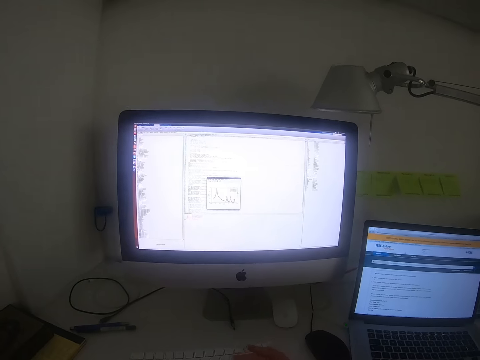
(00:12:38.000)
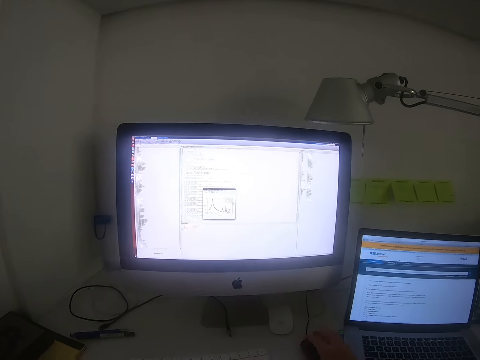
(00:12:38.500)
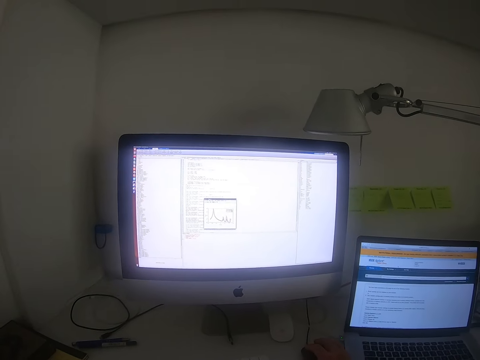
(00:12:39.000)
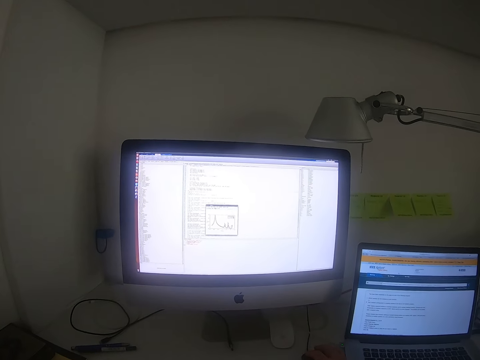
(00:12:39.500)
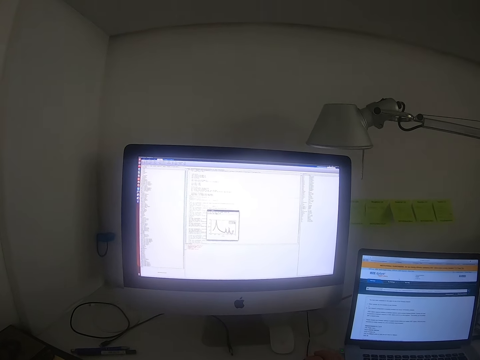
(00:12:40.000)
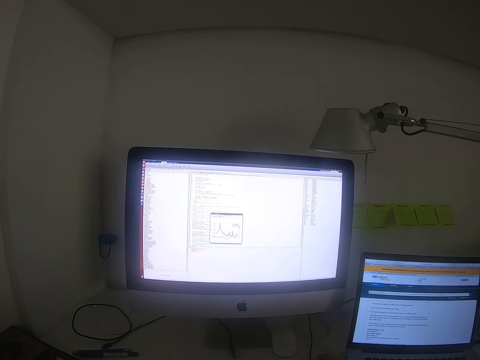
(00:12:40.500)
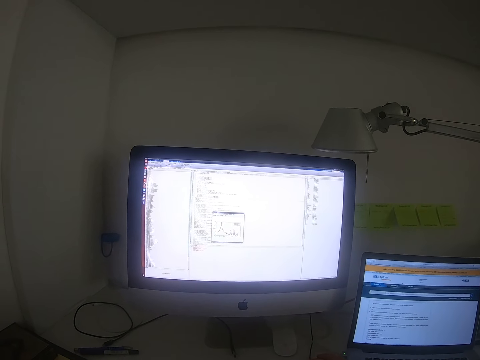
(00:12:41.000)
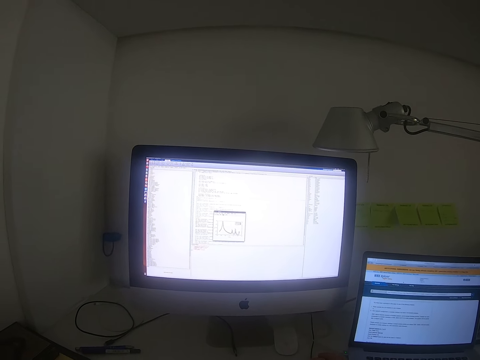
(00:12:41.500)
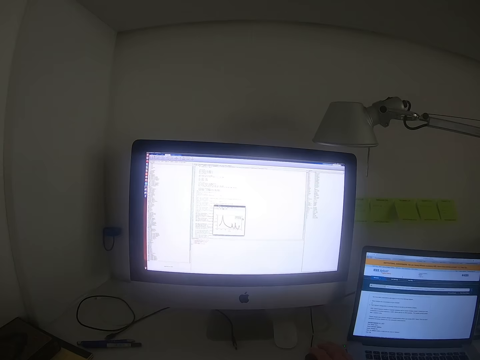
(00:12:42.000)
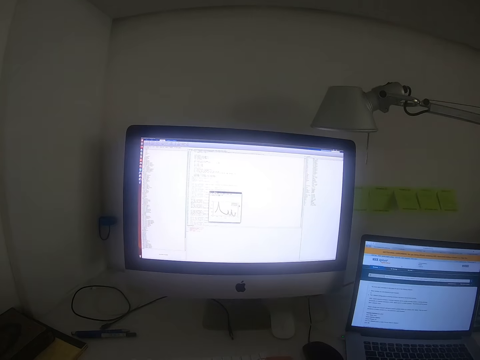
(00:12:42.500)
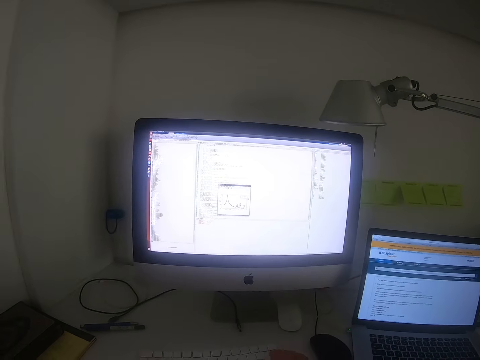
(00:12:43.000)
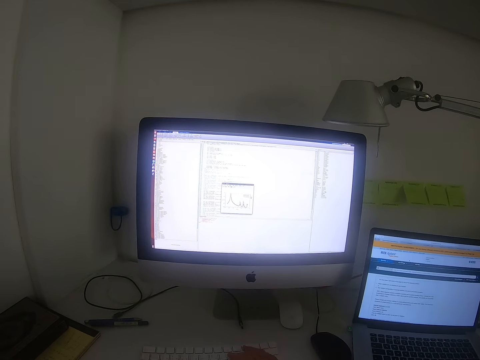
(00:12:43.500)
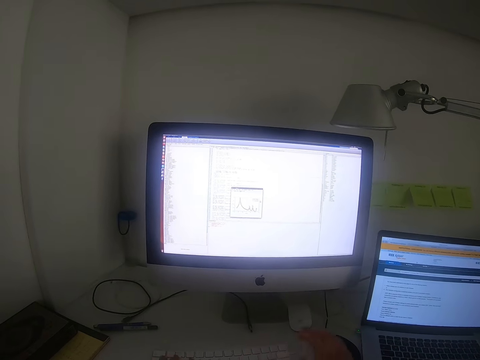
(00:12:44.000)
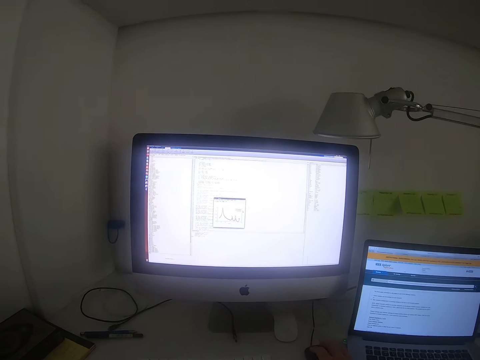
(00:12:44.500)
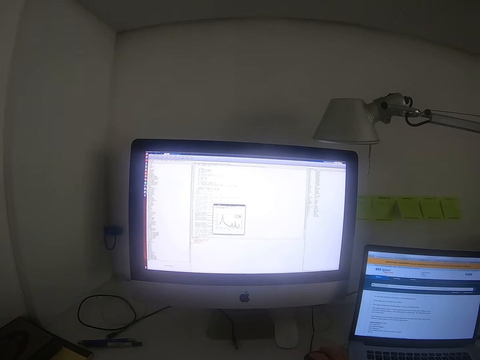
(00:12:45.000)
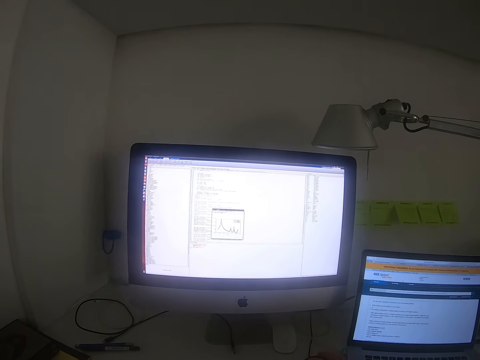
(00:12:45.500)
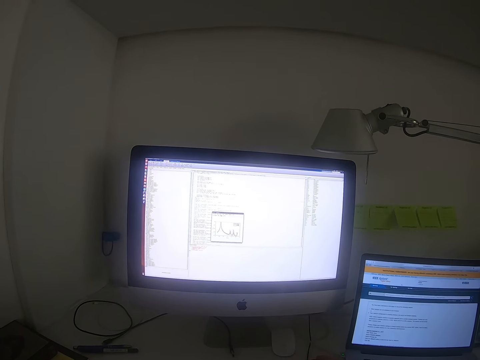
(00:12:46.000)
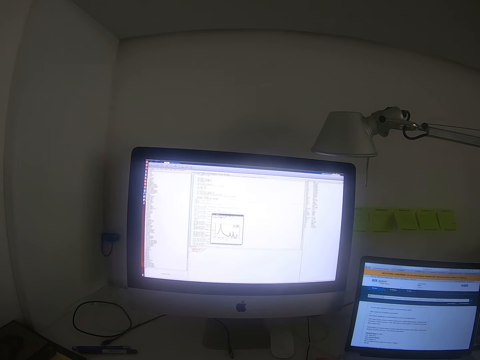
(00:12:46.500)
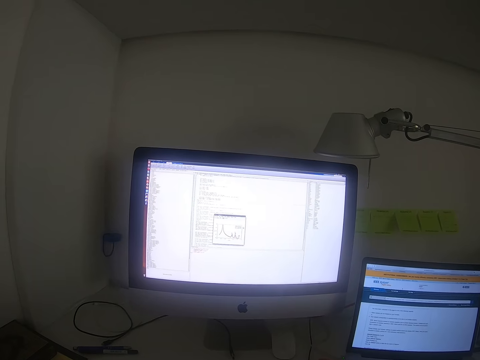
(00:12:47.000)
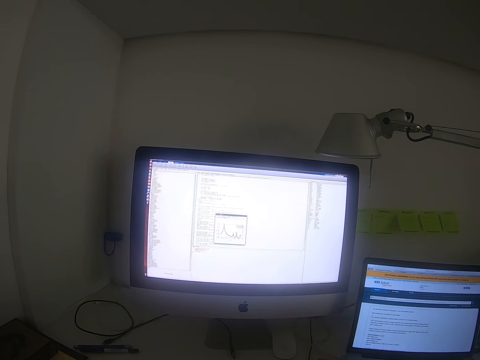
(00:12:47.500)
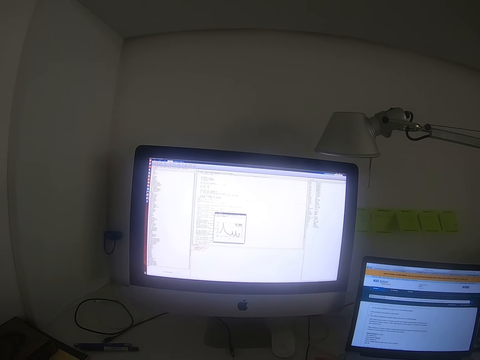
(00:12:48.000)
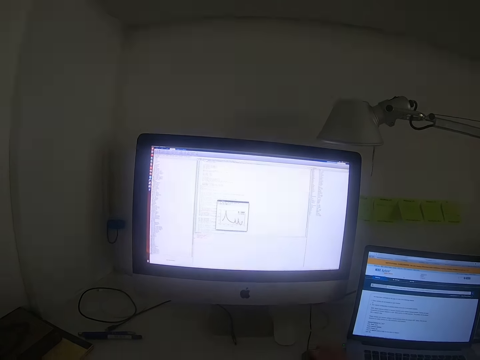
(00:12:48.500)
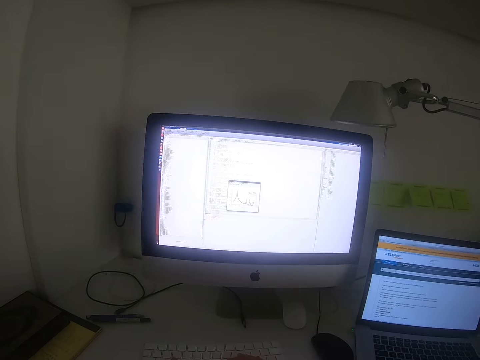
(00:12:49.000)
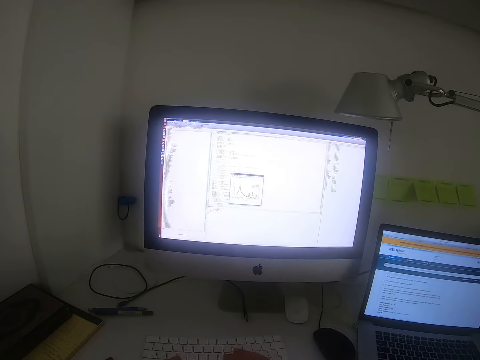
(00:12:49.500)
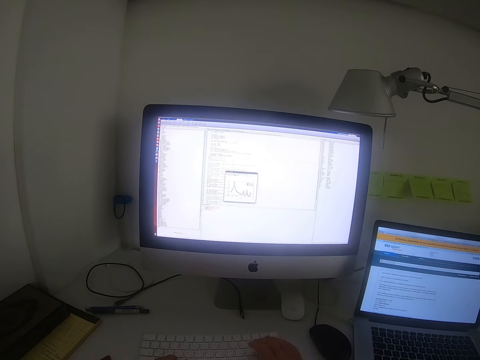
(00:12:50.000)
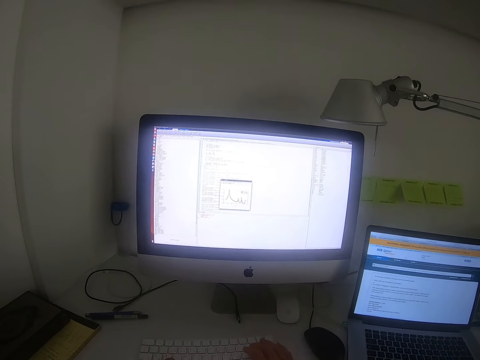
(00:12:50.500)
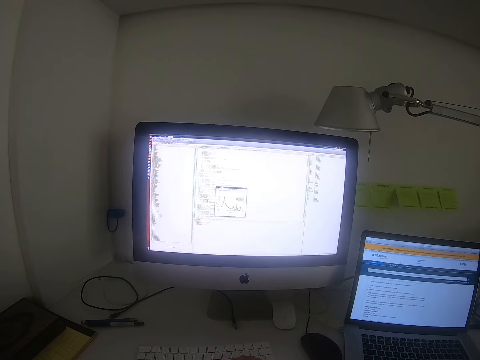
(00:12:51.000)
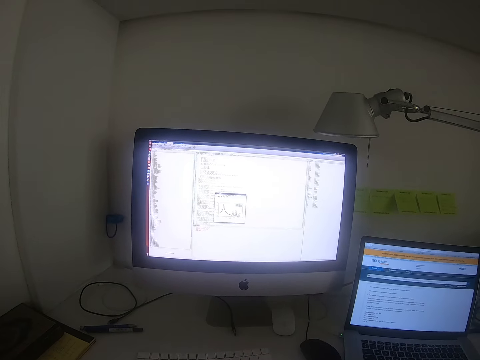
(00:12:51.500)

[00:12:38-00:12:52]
The camera wearer types. They hold the mouse. They type on a computer. They hold the mouse. They type.

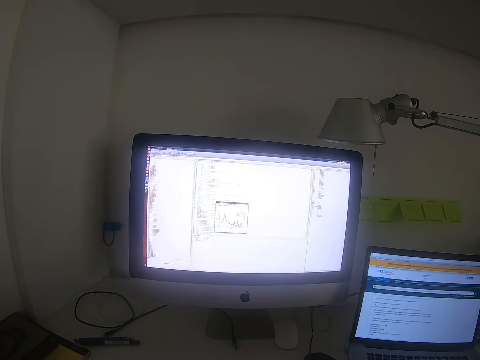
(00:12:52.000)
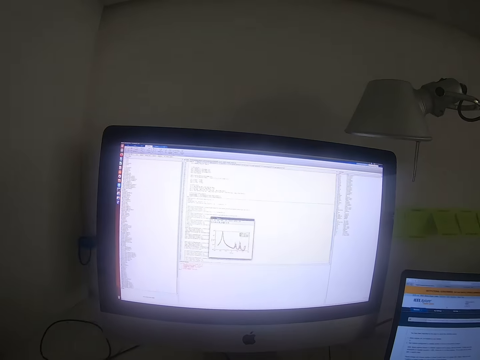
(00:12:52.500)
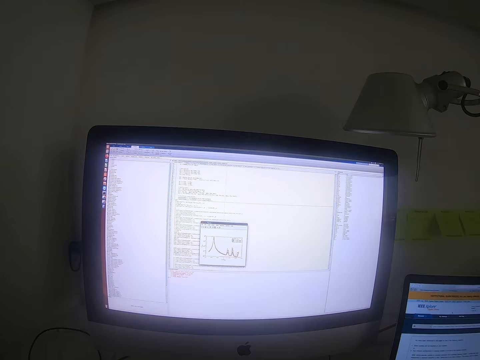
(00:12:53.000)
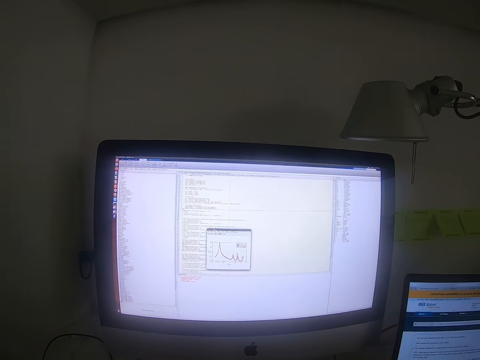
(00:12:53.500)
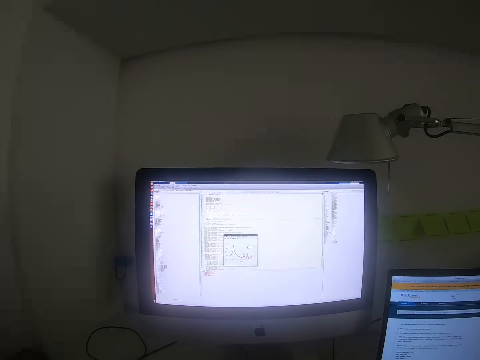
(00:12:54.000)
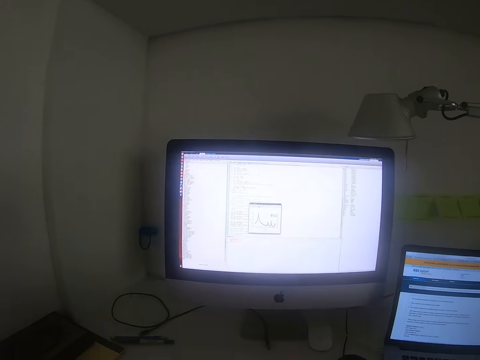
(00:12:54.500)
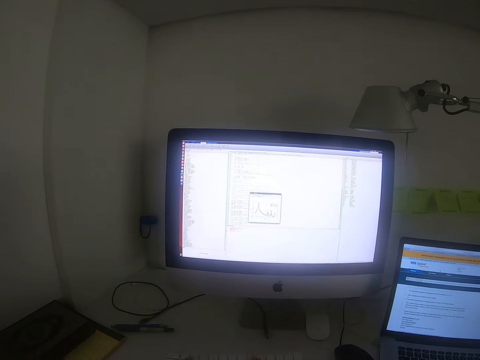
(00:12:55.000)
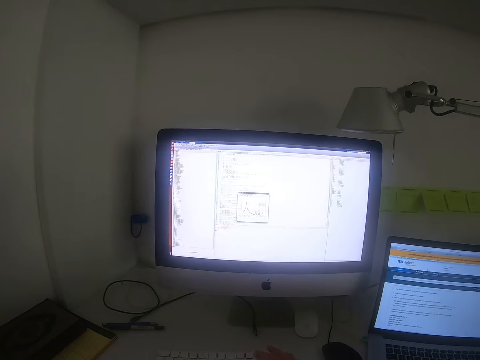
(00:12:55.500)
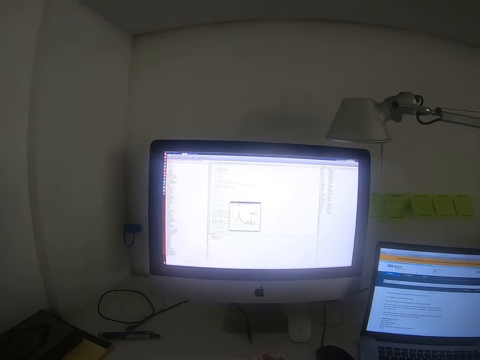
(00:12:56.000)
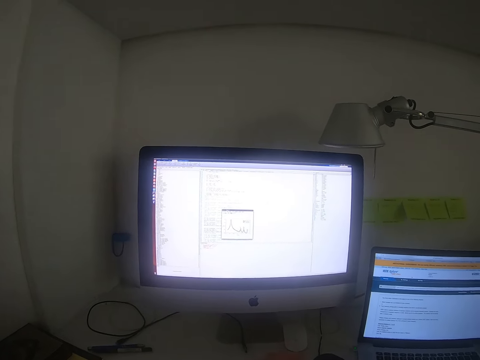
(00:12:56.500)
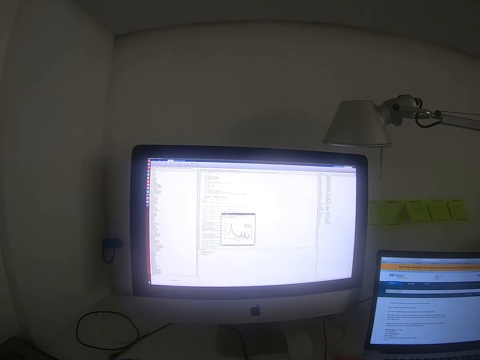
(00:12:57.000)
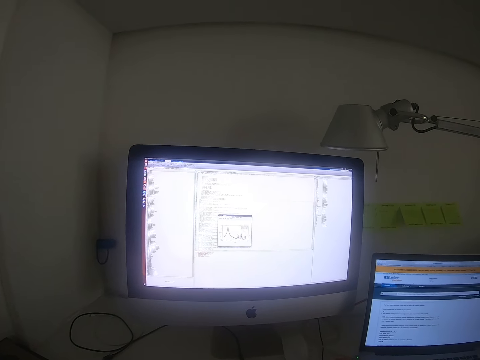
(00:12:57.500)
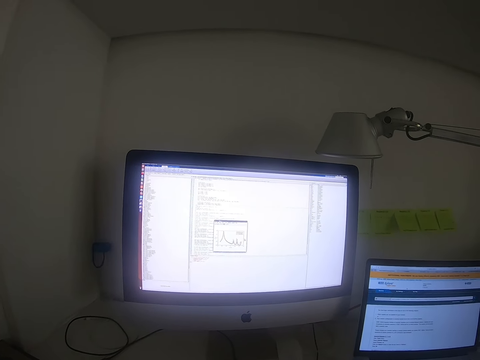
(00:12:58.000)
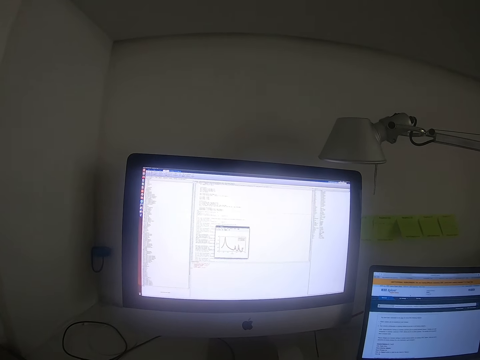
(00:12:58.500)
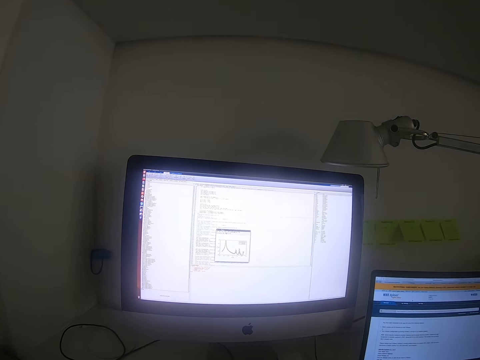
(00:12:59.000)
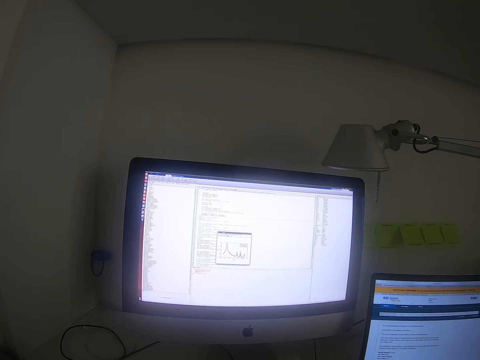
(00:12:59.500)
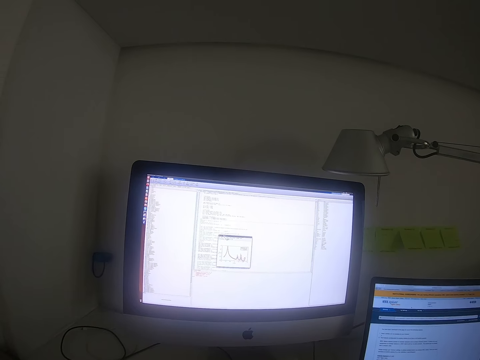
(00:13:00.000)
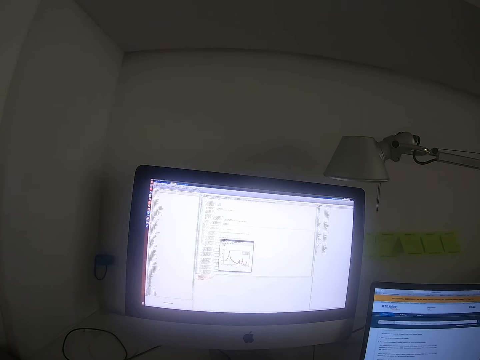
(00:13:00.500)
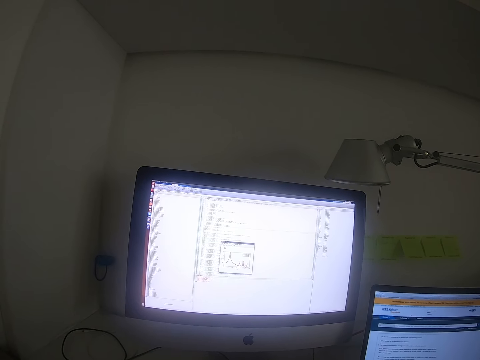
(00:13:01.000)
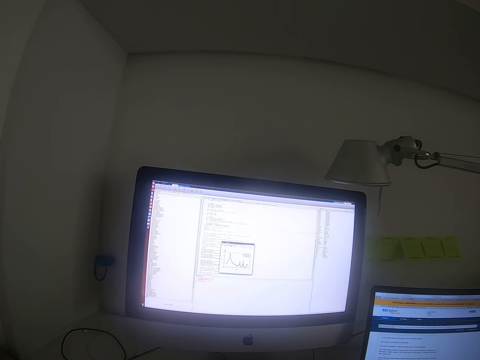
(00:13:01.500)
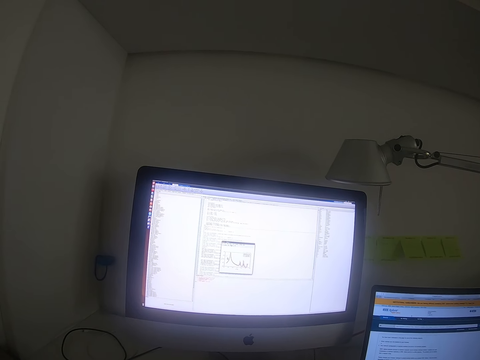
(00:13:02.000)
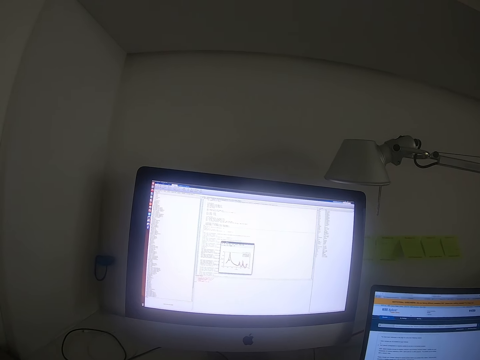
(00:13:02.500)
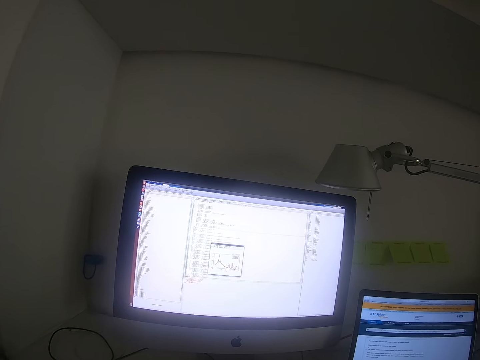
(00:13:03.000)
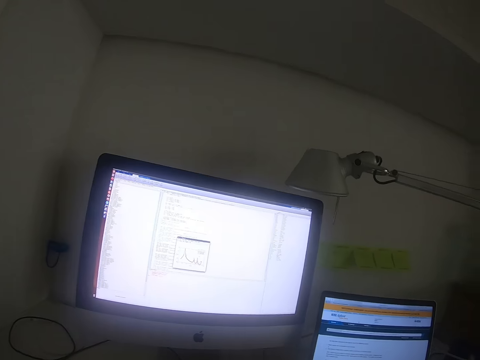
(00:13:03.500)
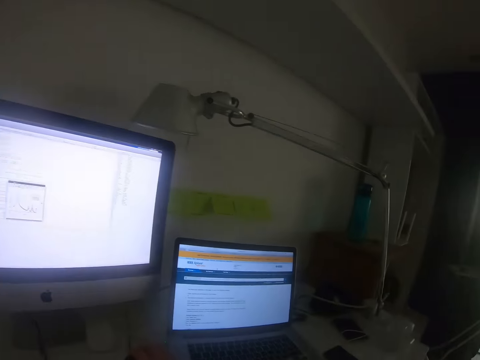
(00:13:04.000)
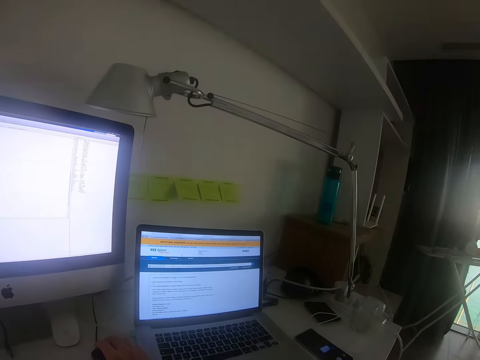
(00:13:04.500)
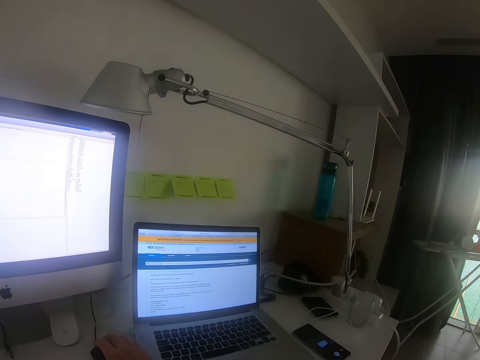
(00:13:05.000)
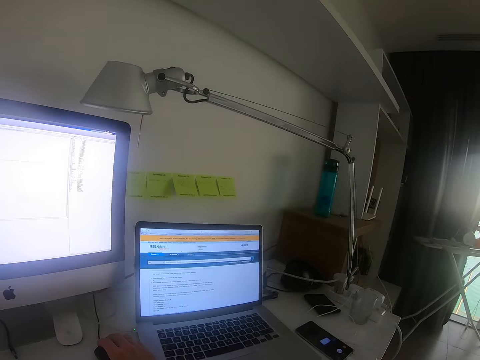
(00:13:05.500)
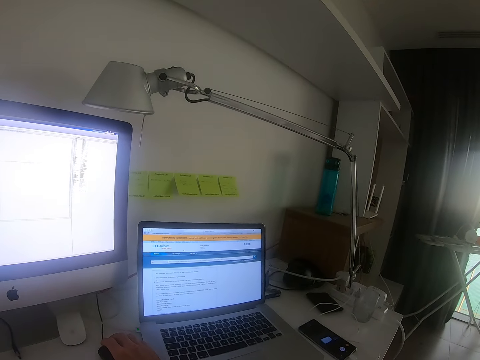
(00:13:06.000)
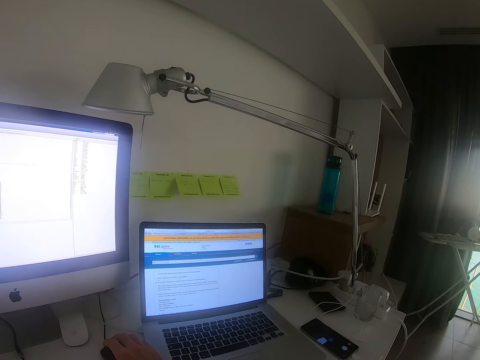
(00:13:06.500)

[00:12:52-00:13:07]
The camera wearer focuses on the desktop. They move towards a computer. They move away from the computer. They type. They hold the mouse. They focus on the desktop. They focus on the desktop again. They look around the living room.
